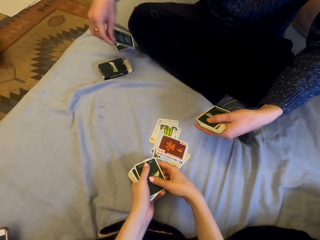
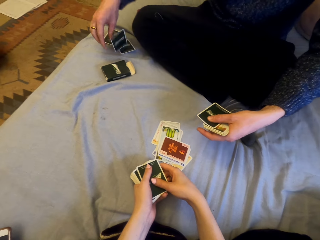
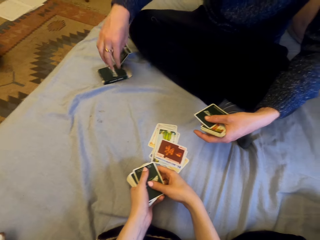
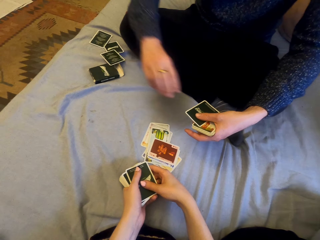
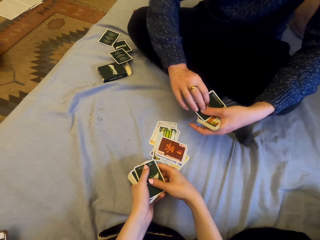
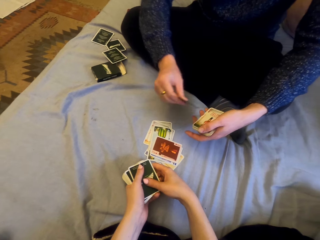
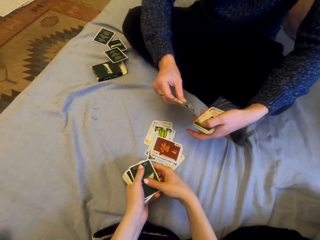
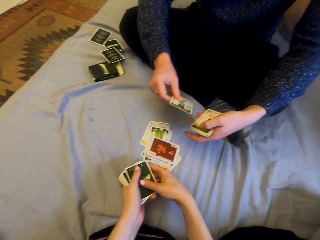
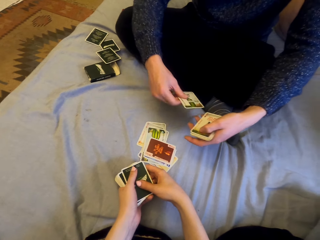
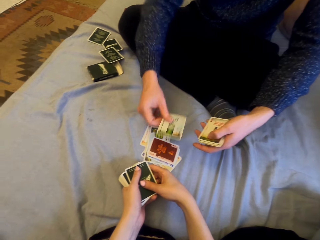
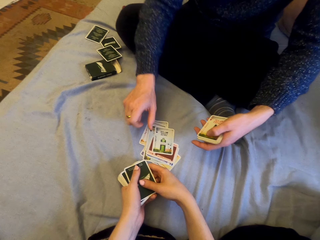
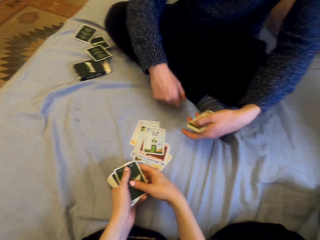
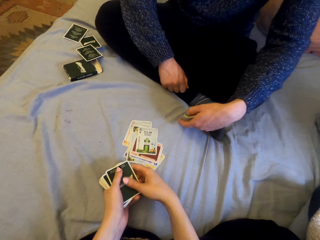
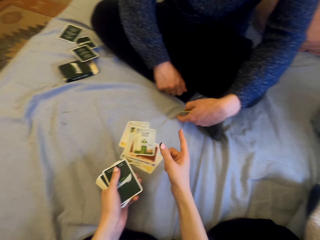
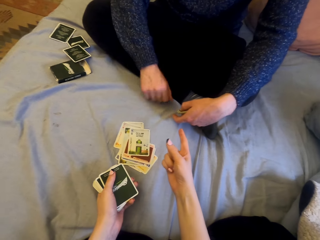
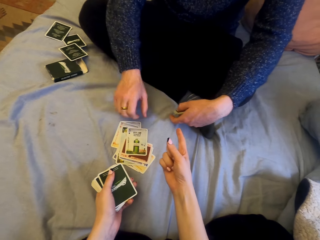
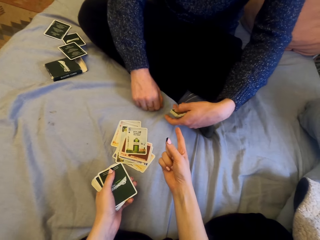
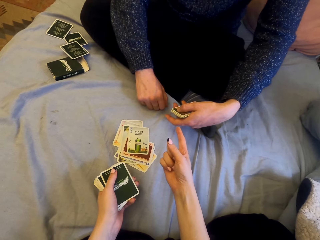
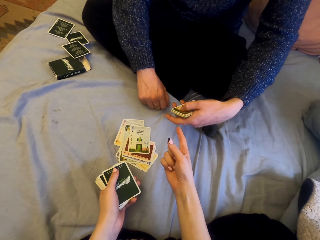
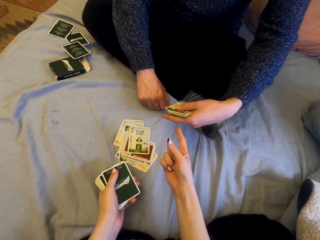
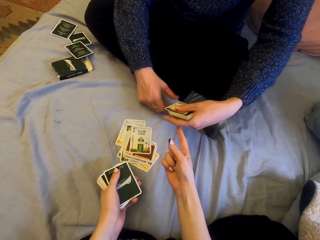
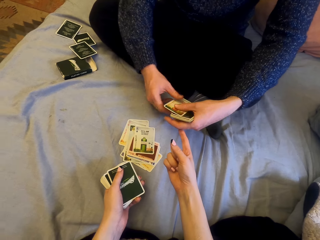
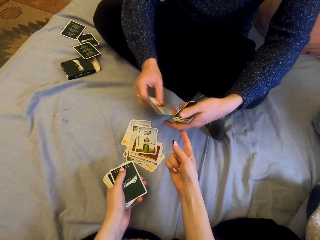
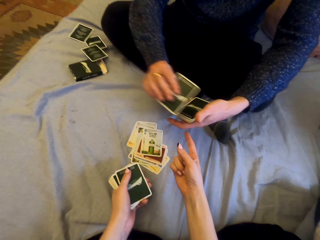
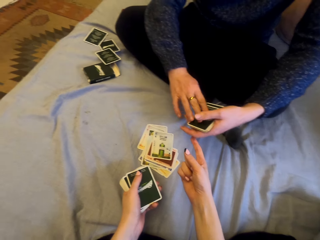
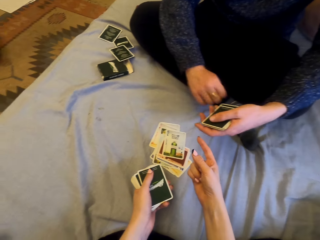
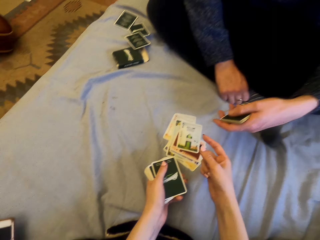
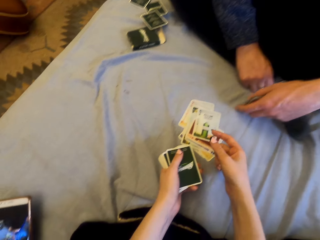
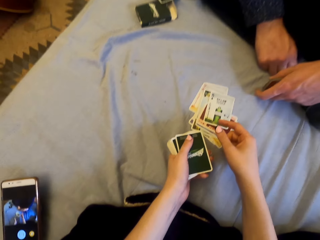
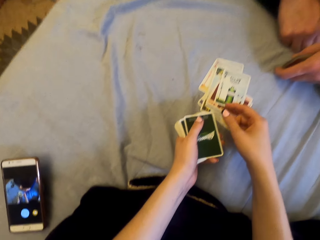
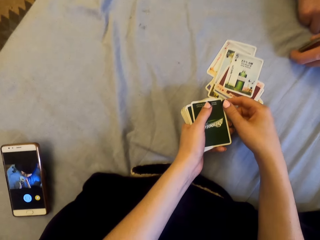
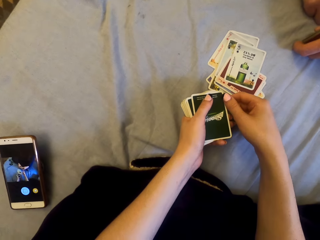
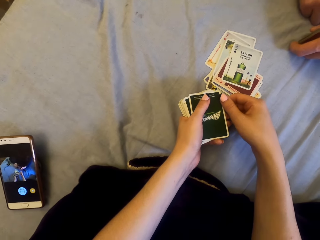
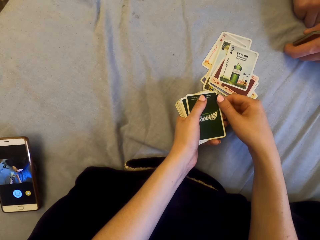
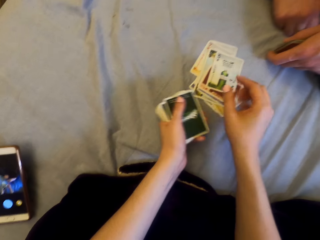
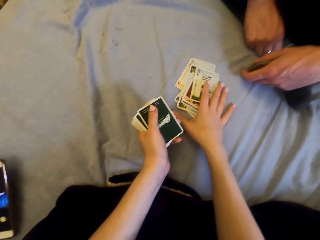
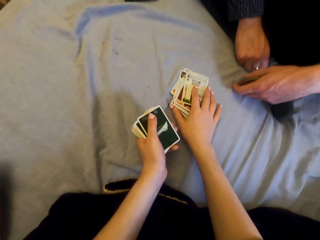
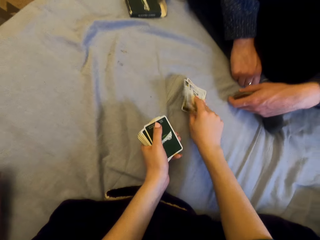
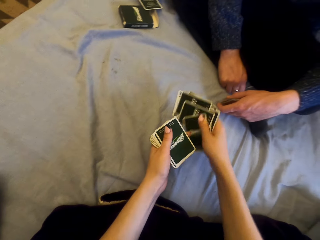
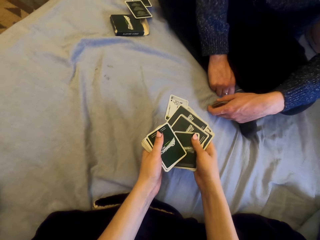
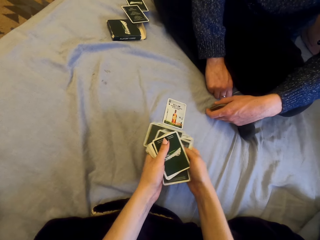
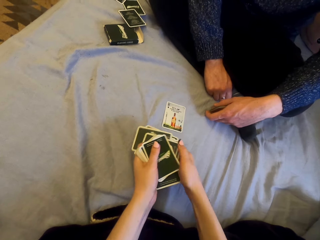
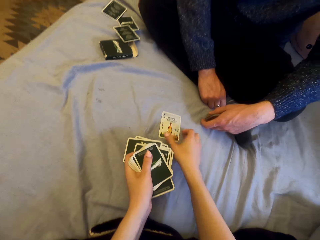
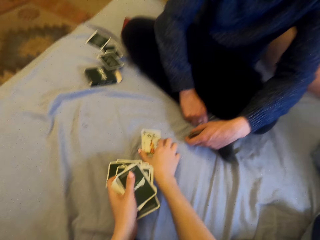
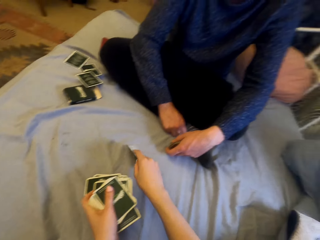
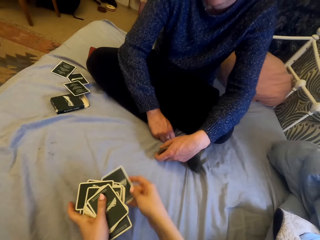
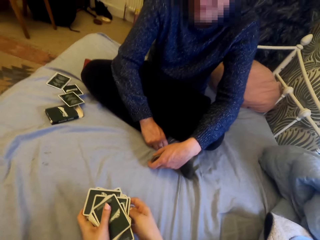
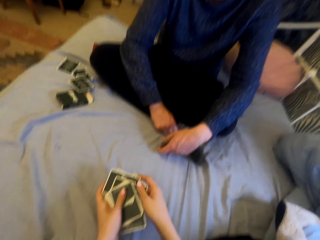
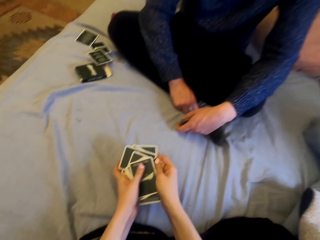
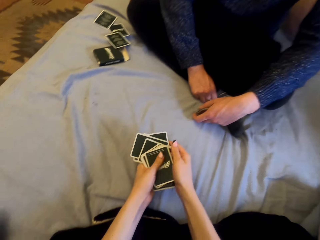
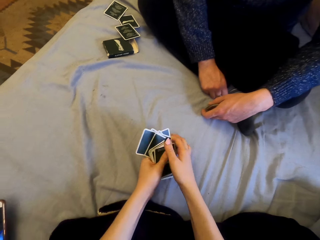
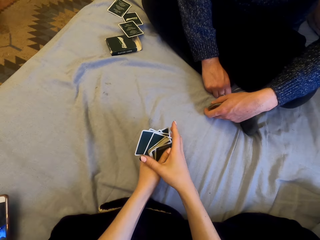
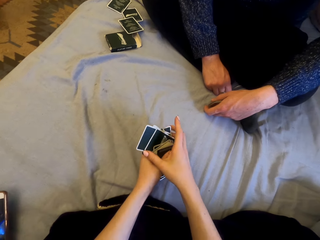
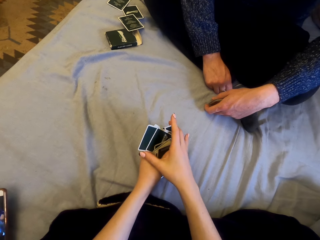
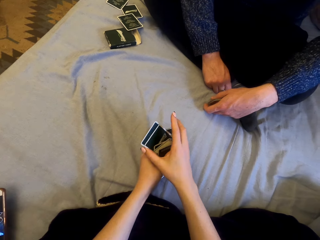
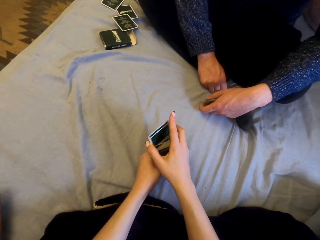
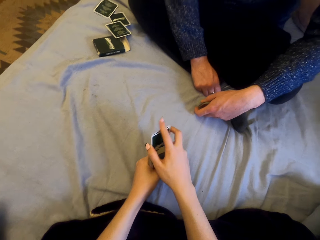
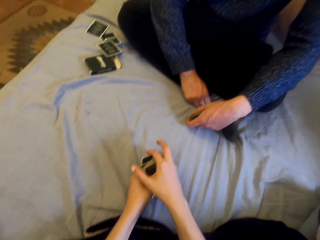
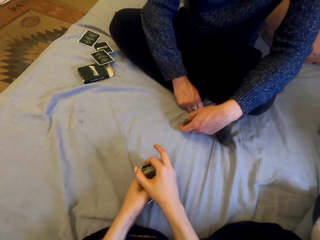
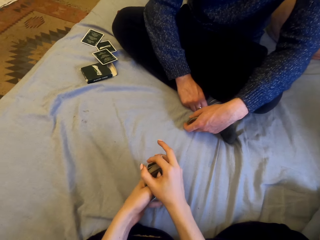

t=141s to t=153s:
A person puts the card aside. The person puts the cards on the sheet. The camera wearer laughs. They pick the cards. They pick another card.

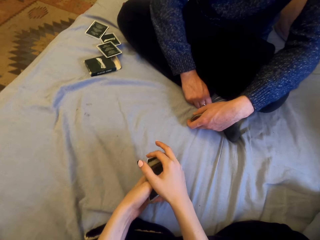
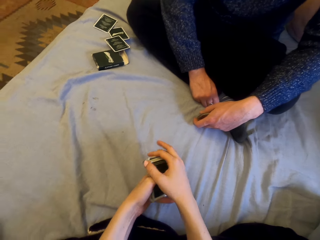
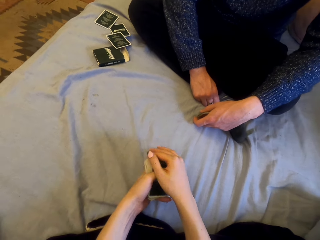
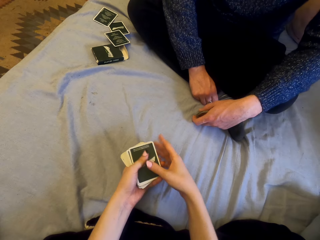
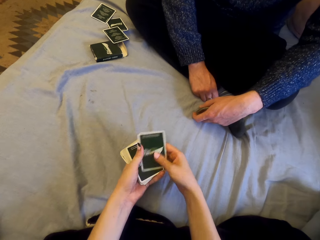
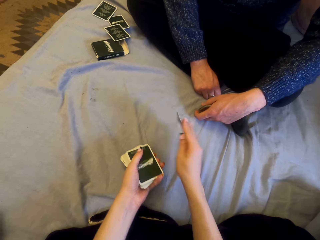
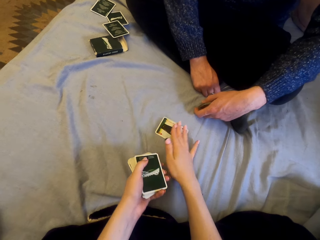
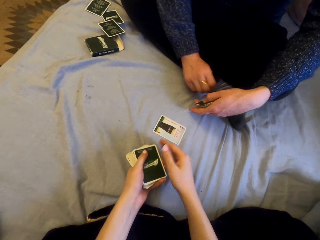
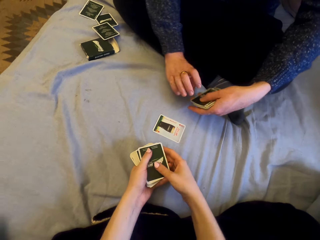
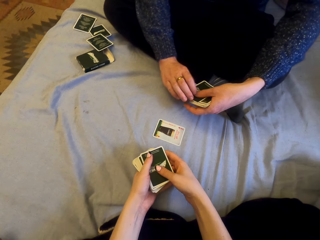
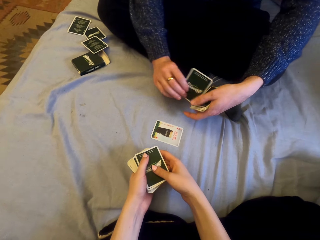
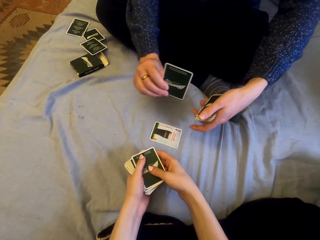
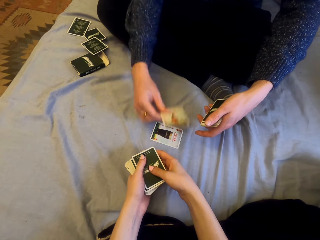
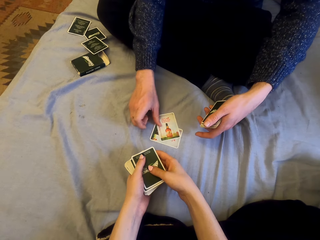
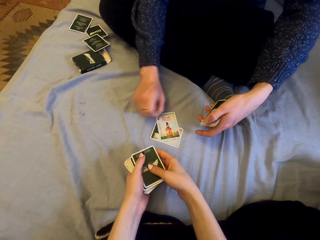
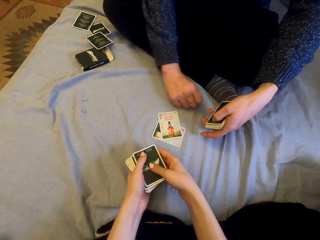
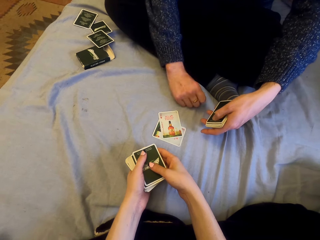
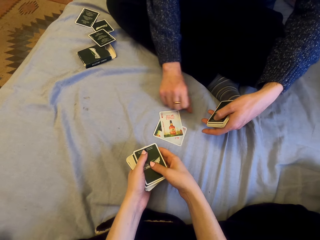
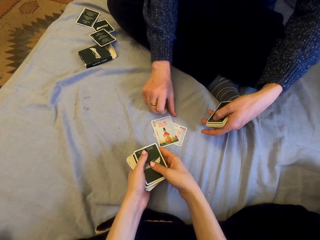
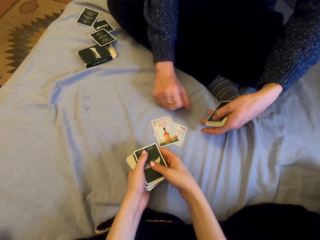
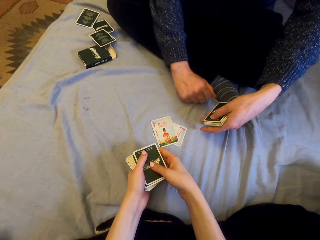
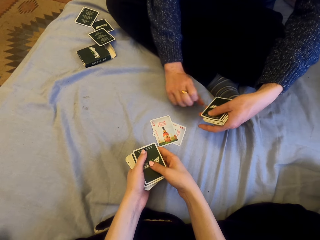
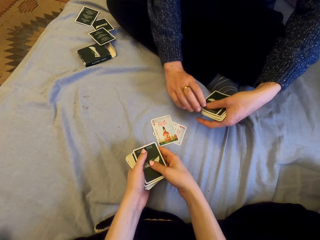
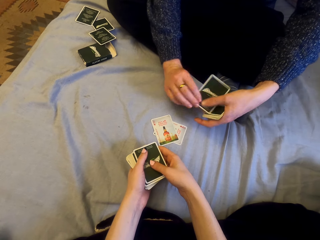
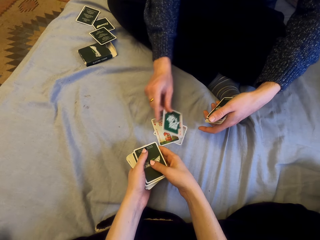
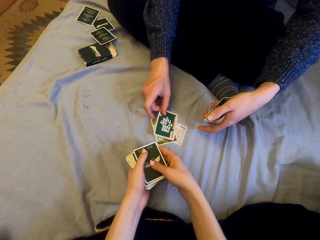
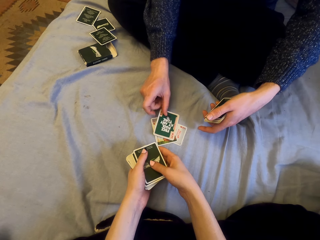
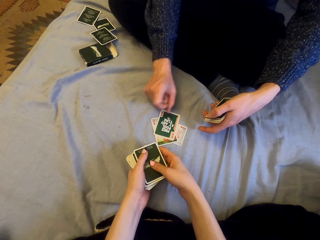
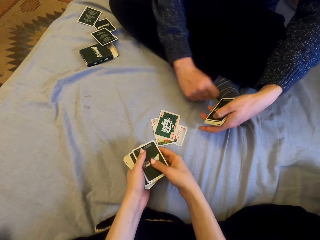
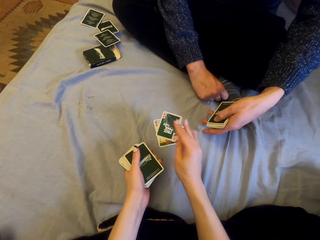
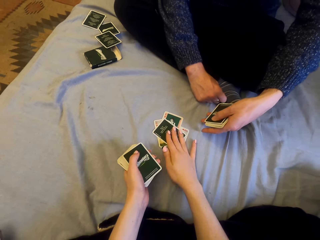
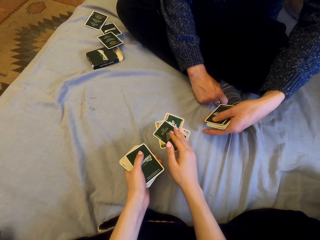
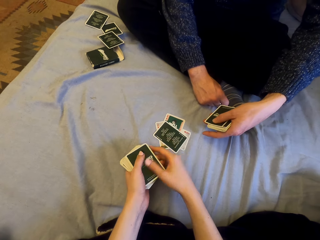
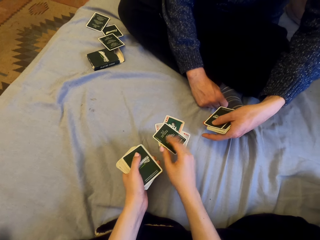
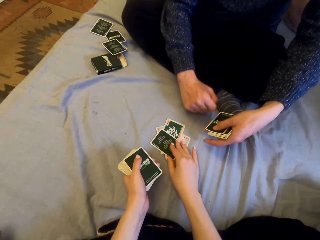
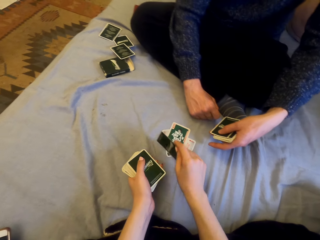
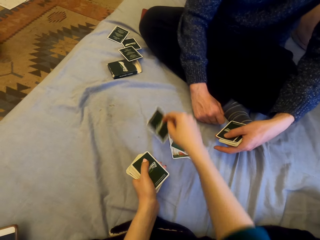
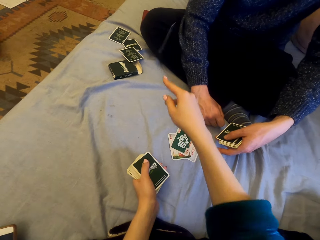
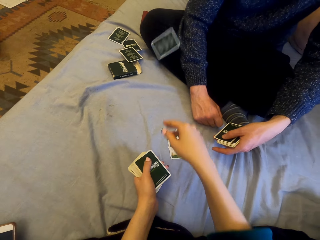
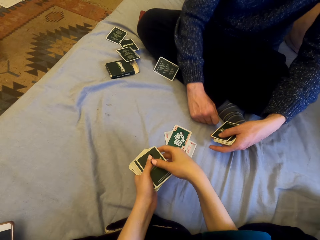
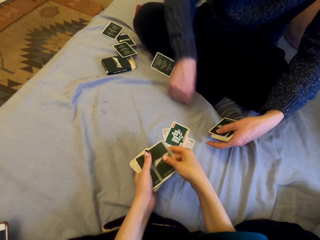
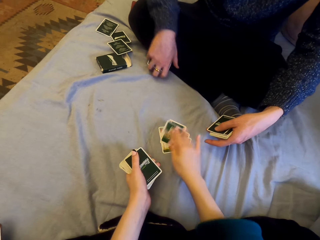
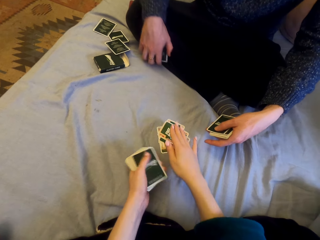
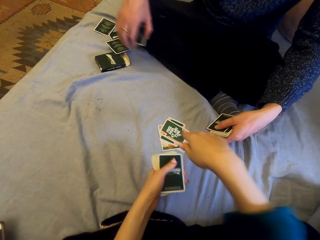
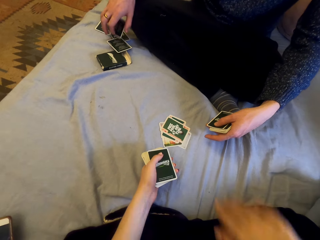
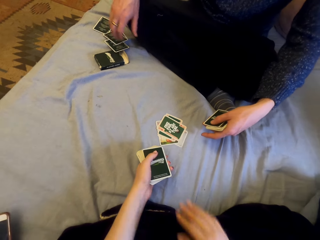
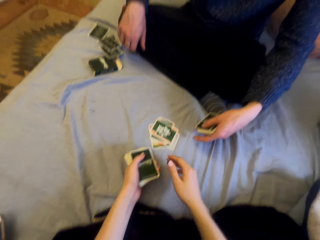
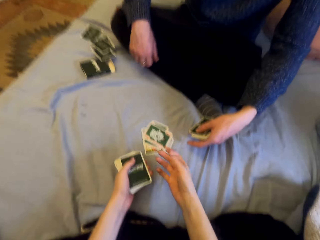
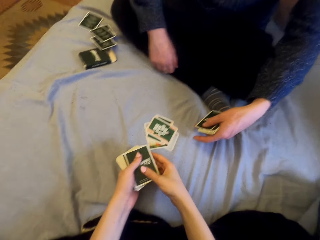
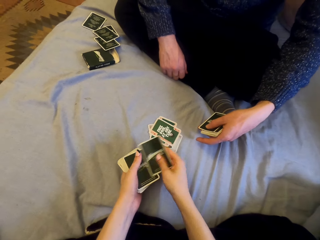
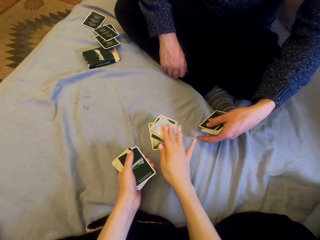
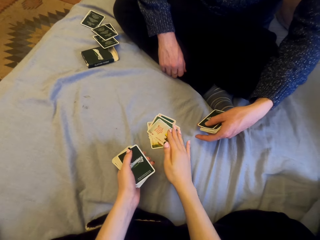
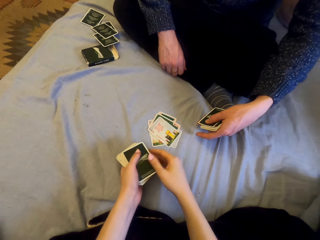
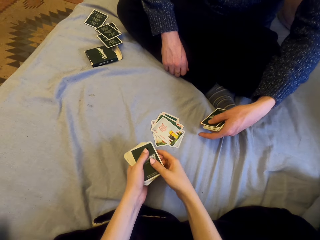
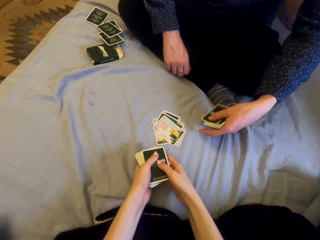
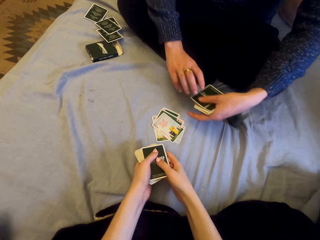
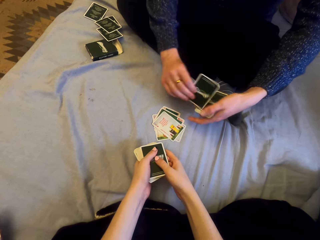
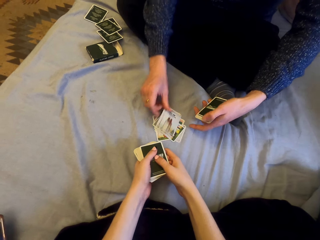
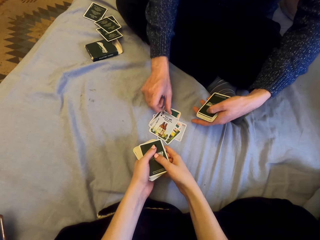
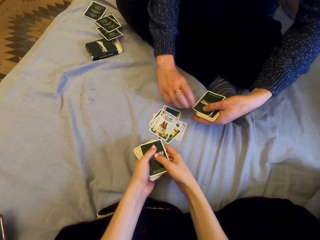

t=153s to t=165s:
The camera wearer plays cards with a man. They put the cards on the sheet. The man puts the cards on the sheet. He puts the cards on the sheet again. The camera wearer puts the cards on the sheet. They throw a card away. The man puts the card aside. The camera wearer puts the cards on the sheet.
